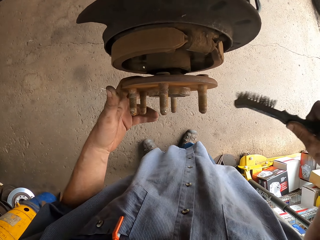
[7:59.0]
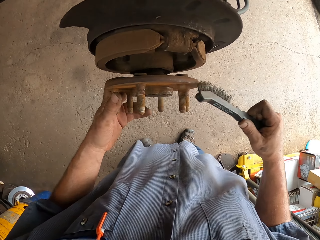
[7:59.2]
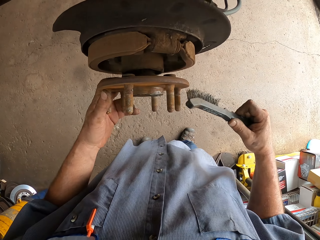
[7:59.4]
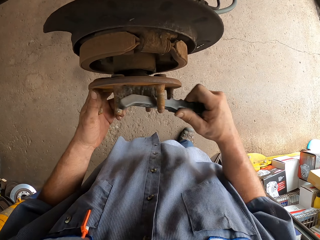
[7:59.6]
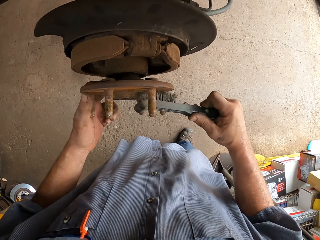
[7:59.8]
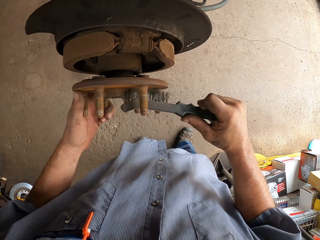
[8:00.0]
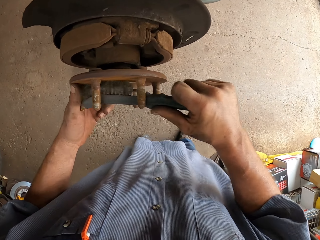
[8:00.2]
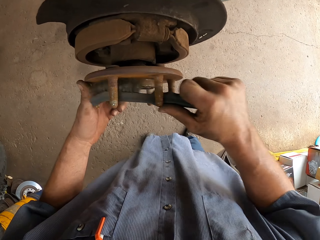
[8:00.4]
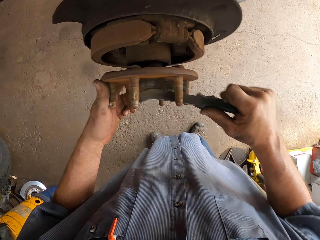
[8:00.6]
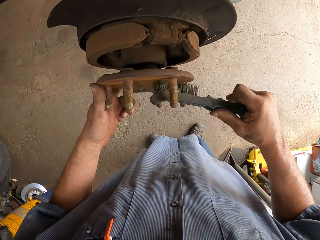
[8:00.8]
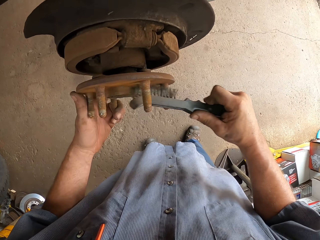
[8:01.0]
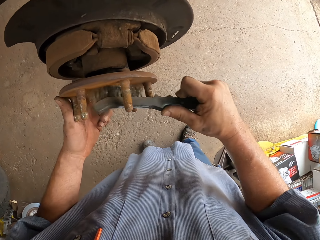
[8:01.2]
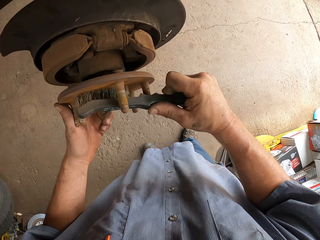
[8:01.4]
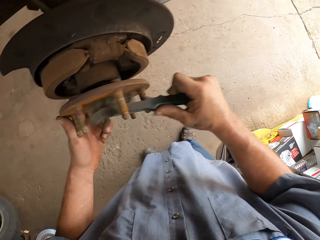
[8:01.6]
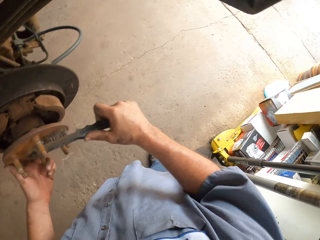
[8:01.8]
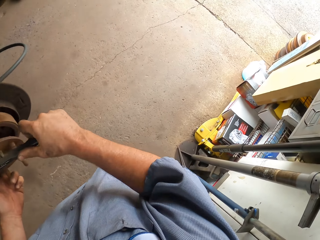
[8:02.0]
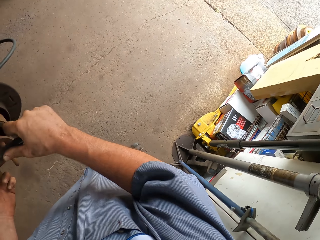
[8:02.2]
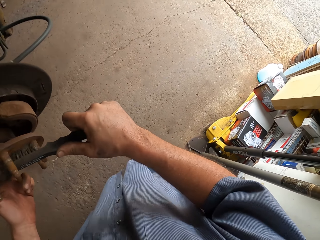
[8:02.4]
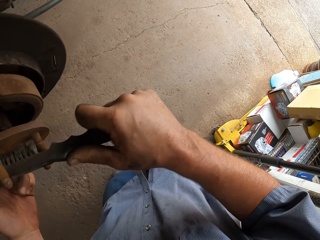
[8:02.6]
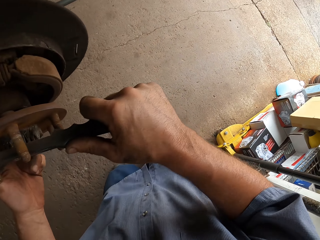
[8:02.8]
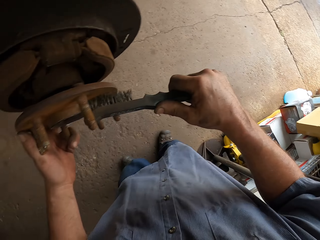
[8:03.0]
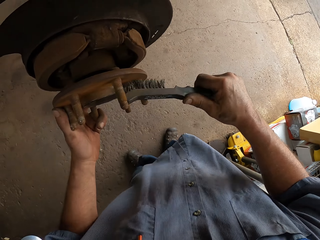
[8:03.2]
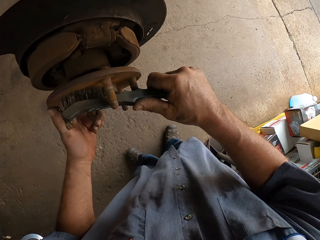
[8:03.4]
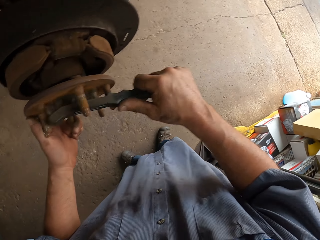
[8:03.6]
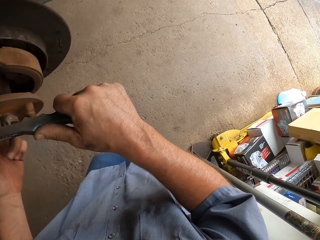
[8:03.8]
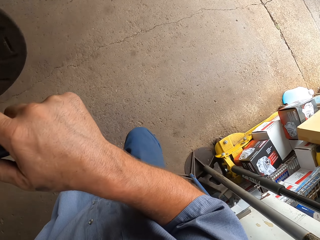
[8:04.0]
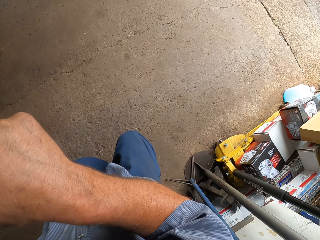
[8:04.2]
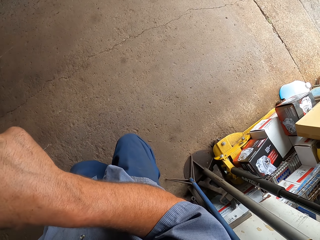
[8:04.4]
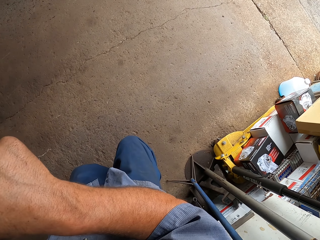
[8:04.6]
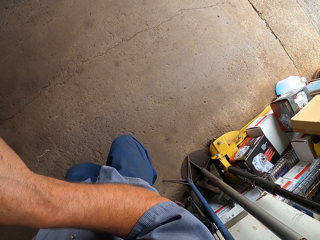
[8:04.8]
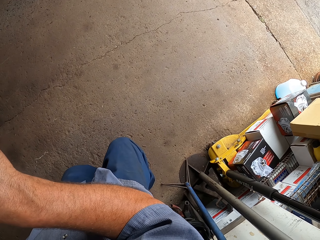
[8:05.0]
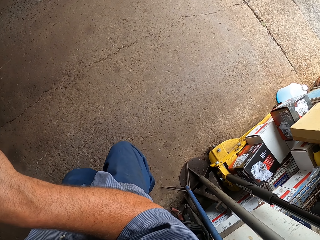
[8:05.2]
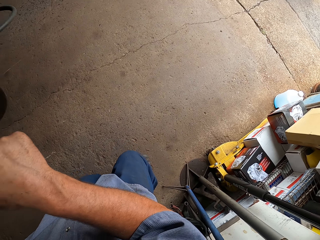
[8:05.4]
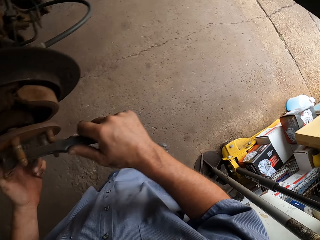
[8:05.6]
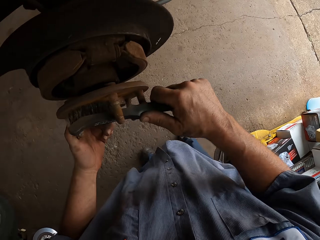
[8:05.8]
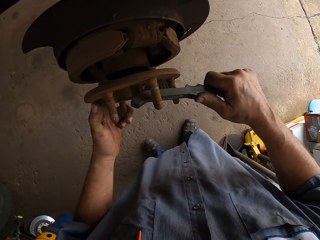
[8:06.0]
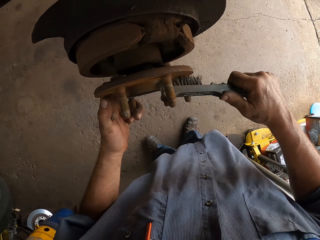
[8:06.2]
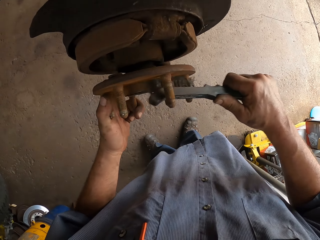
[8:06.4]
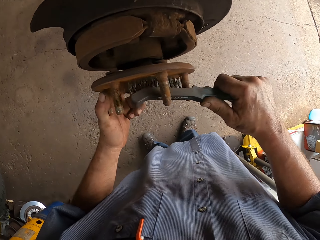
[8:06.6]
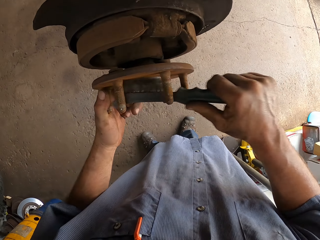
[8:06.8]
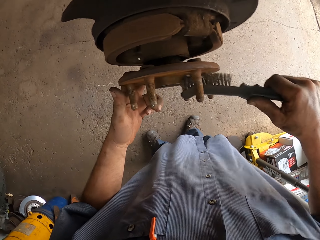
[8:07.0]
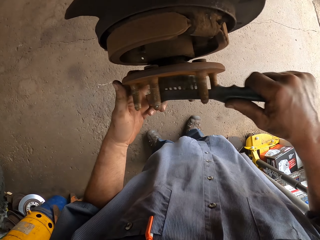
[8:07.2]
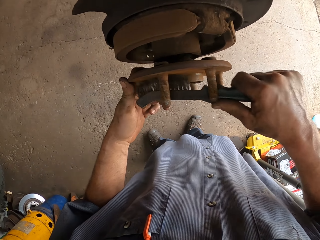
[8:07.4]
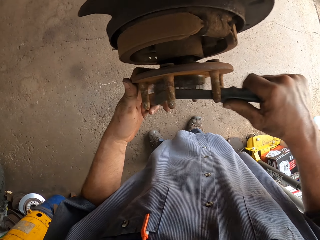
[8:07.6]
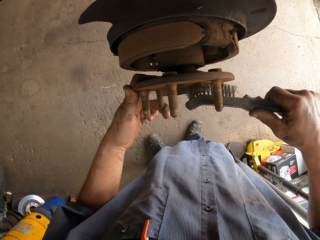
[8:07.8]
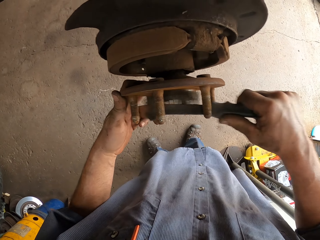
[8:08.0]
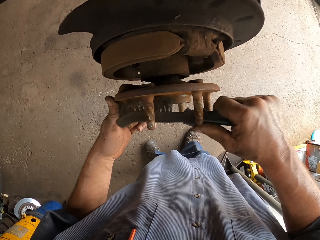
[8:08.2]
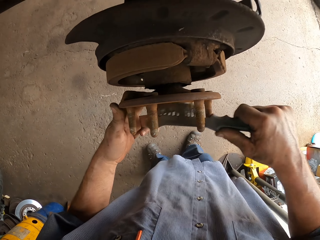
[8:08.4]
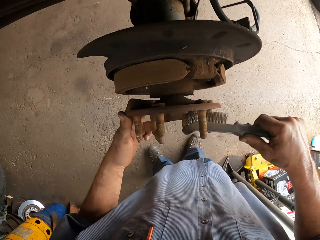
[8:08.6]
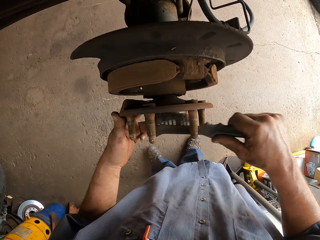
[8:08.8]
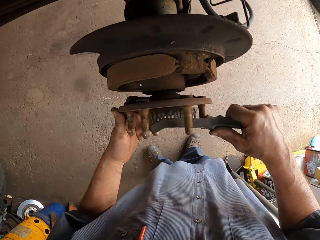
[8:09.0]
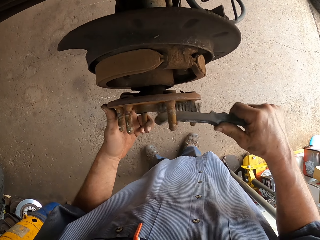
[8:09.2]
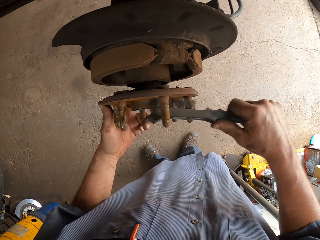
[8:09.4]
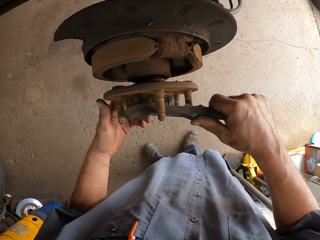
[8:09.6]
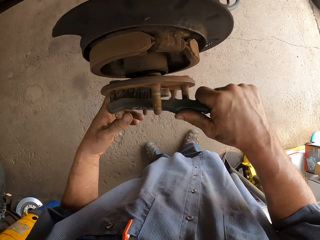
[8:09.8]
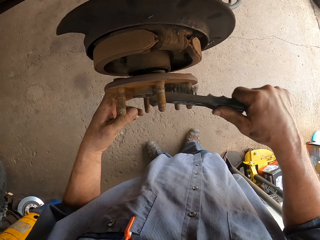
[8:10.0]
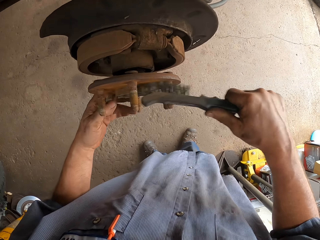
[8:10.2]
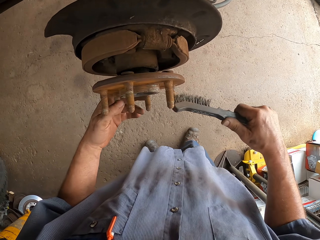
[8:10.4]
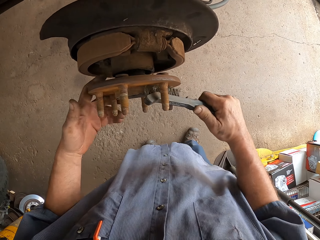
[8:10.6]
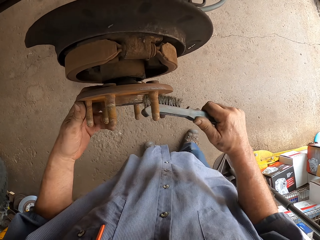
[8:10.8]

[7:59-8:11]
The camera wearer looks around. They brush the wheel hub.

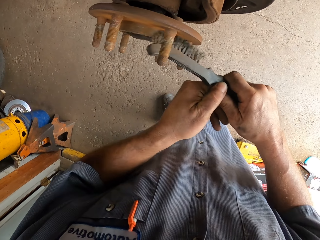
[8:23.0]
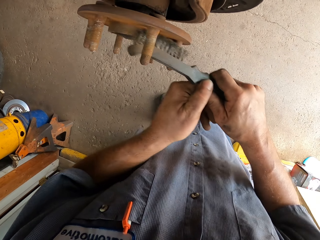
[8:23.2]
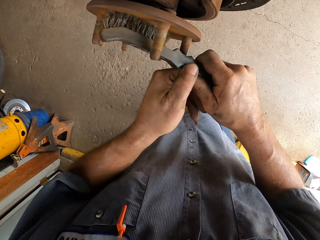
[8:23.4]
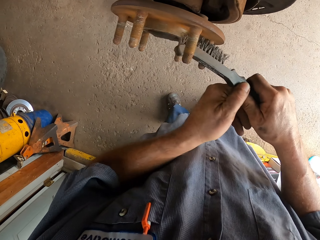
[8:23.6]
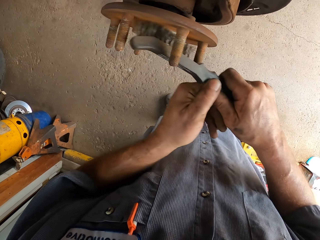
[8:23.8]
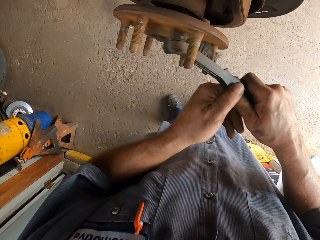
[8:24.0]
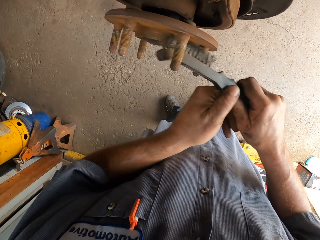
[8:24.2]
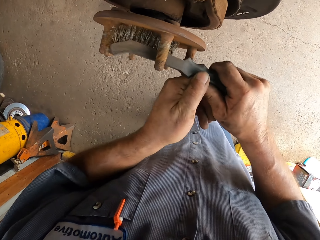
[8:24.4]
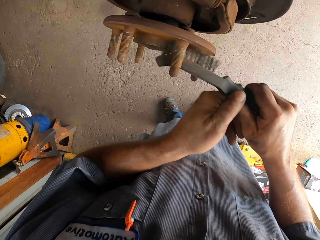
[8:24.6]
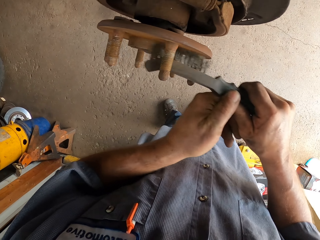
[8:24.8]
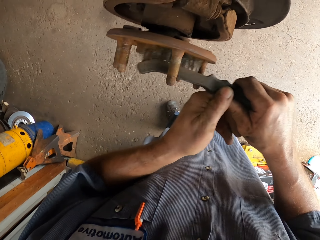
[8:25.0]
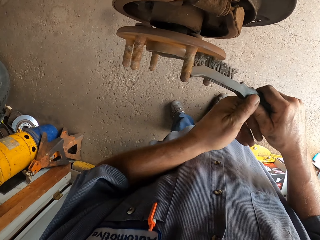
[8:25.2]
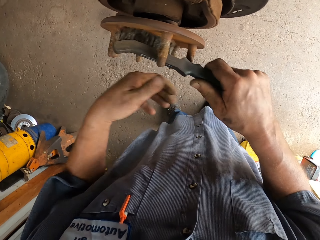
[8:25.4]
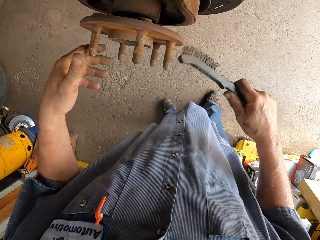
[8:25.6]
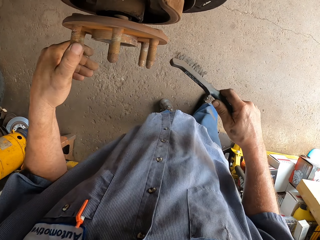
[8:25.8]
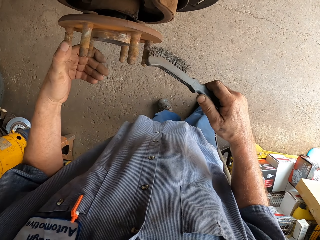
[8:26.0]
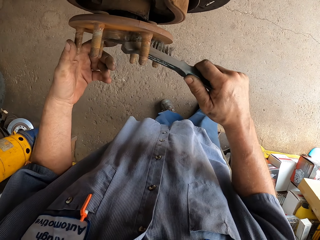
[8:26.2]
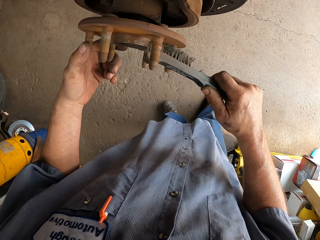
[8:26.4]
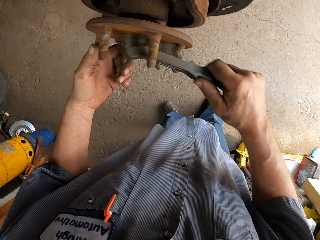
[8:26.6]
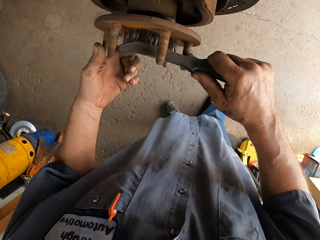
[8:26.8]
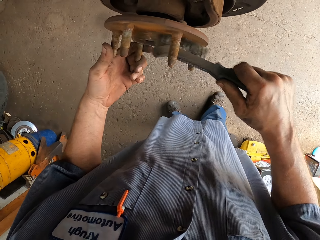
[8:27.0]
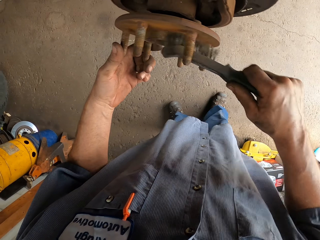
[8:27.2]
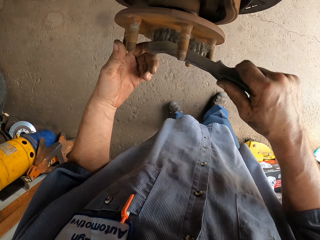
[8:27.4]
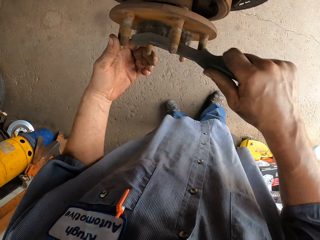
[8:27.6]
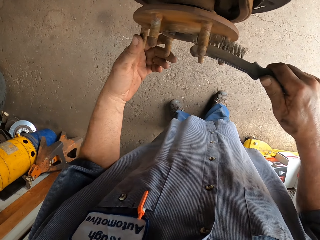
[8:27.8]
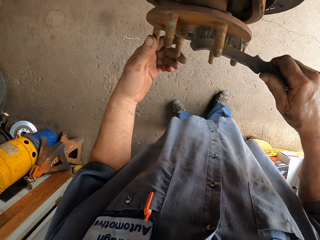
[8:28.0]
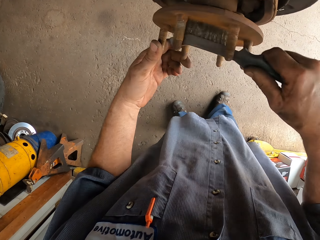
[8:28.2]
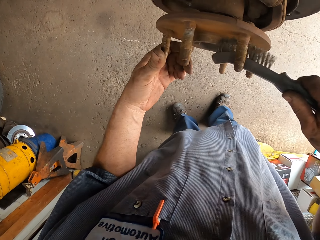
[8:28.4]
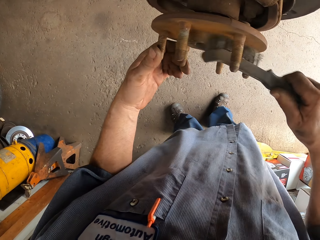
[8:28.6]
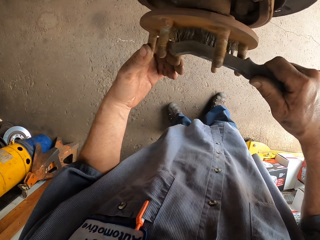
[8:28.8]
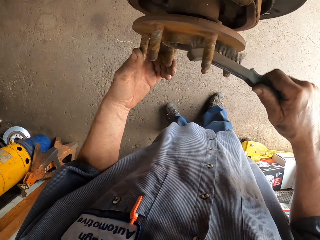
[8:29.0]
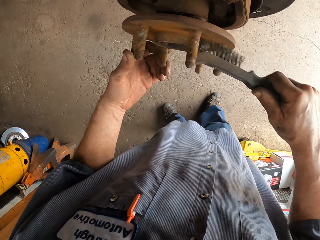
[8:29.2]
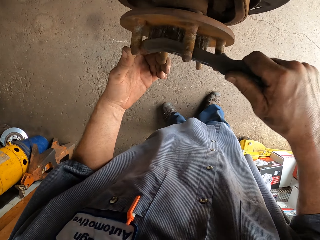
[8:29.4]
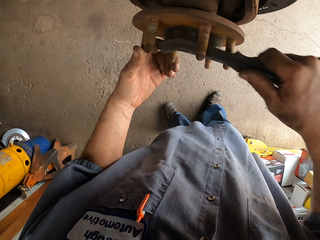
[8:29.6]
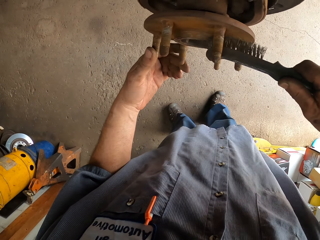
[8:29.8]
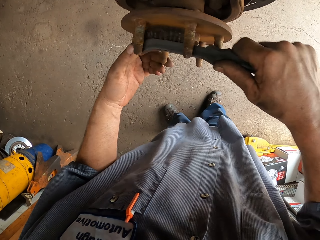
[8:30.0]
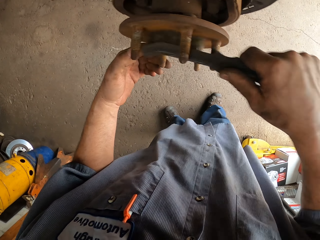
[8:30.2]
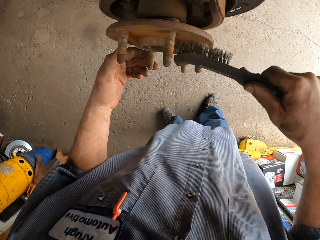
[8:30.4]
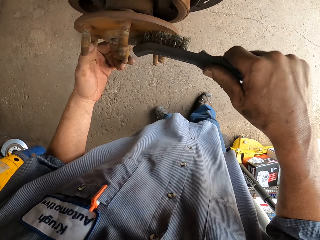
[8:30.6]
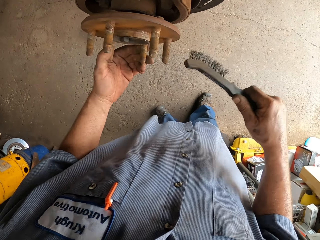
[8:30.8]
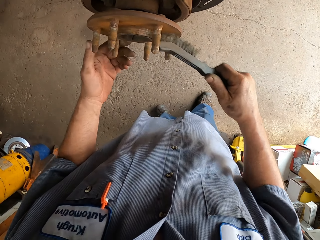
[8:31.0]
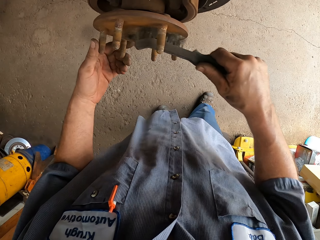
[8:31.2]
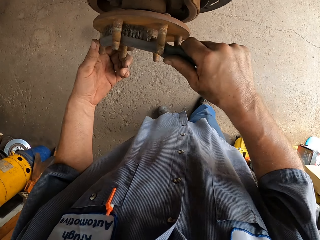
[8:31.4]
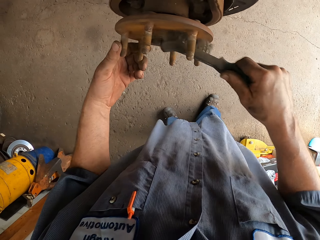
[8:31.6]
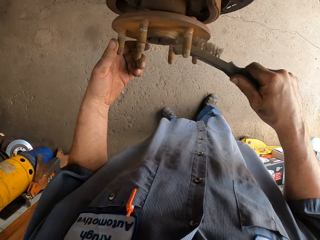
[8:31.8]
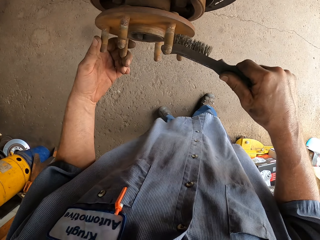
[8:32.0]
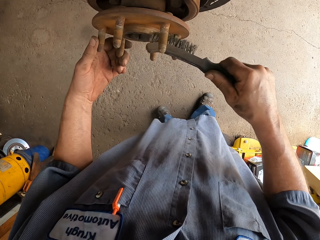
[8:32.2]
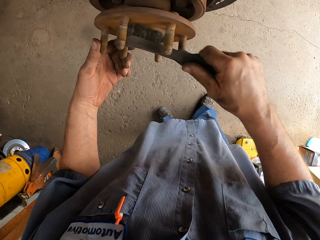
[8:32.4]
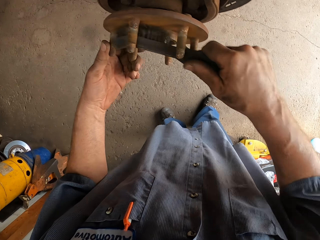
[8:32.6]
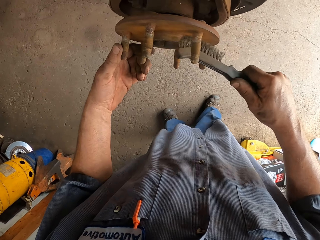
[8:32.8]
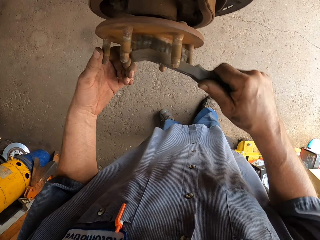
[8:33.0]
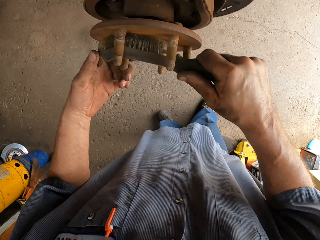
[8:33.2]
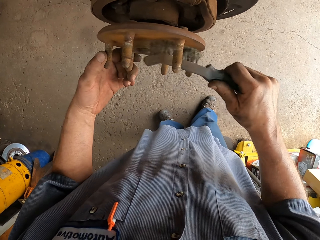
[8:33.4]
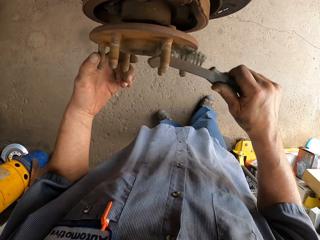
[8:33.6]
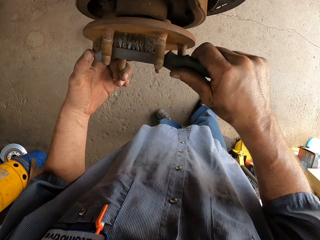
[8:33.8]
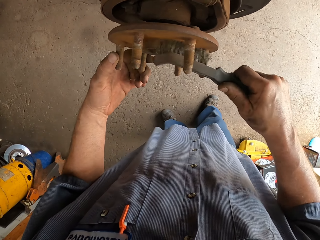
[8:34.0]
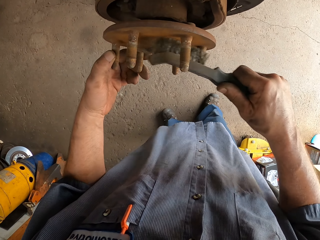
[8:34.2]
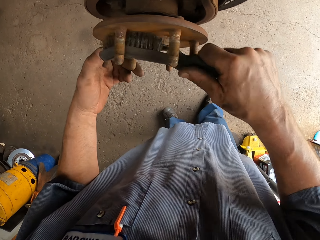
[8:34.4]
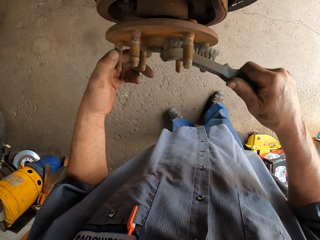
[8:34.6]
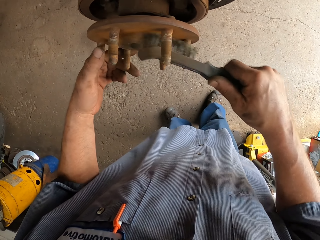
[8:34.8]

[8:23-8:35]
The camera wearer moves the left hand. They move the wheel hub. They brush the wheel hub.
